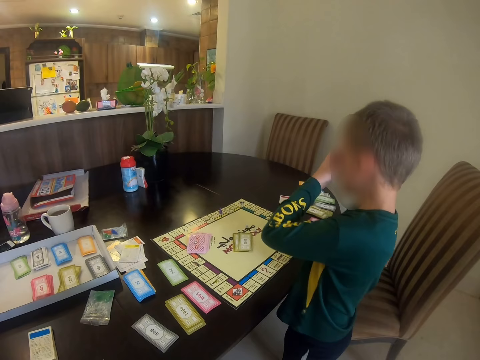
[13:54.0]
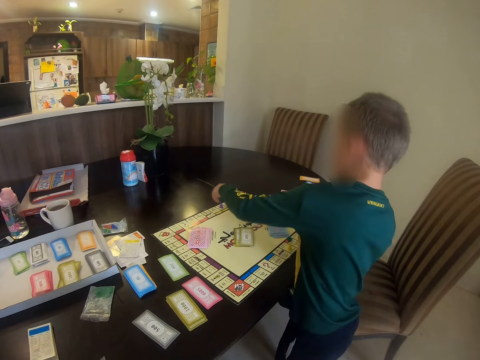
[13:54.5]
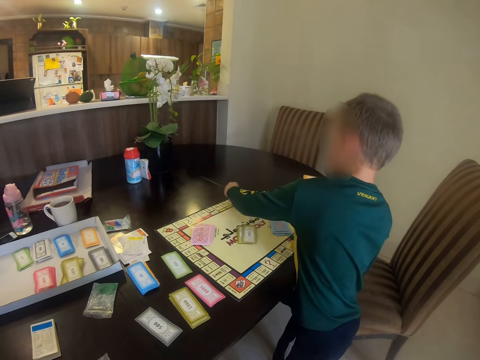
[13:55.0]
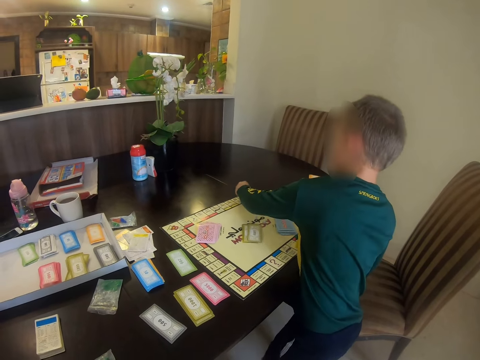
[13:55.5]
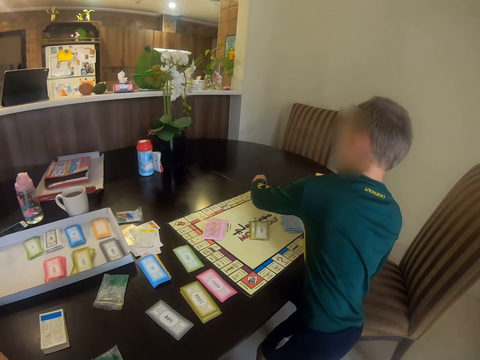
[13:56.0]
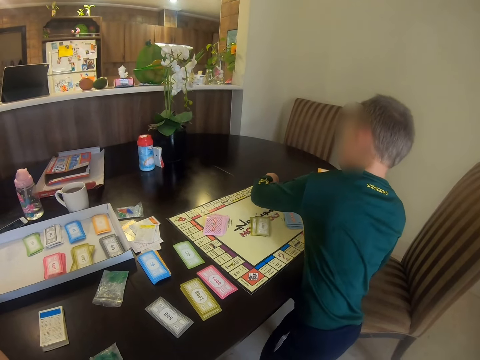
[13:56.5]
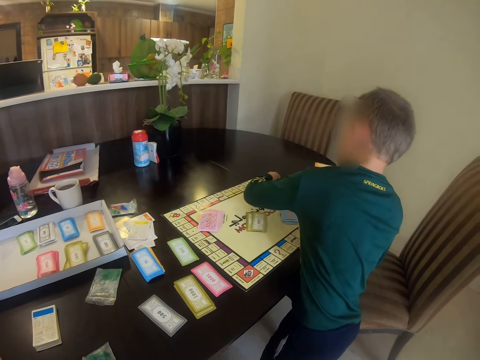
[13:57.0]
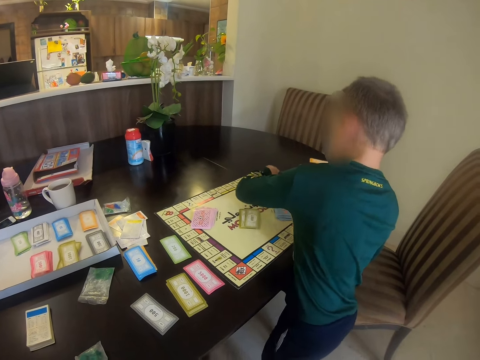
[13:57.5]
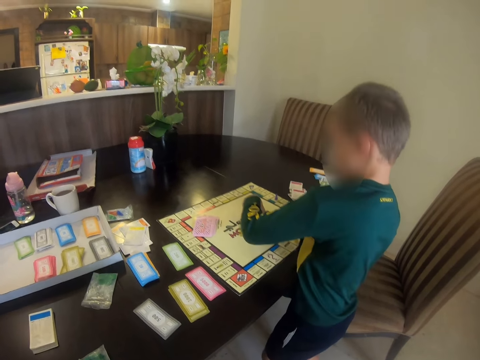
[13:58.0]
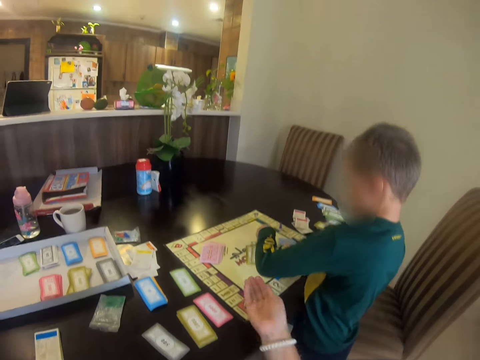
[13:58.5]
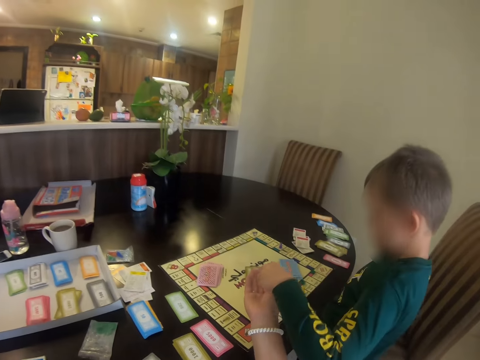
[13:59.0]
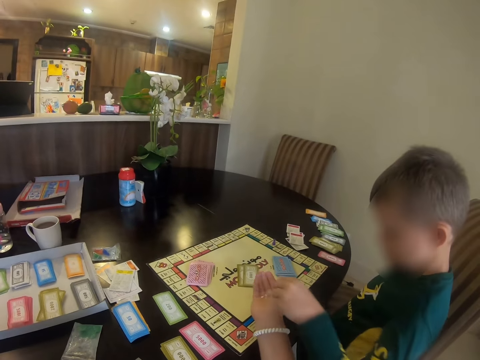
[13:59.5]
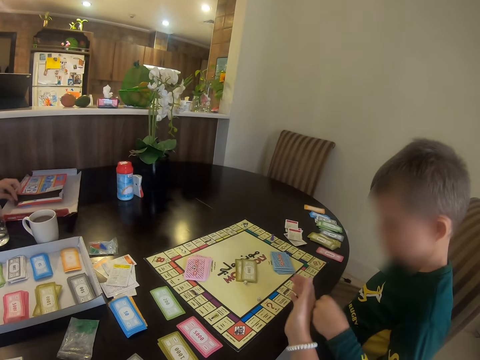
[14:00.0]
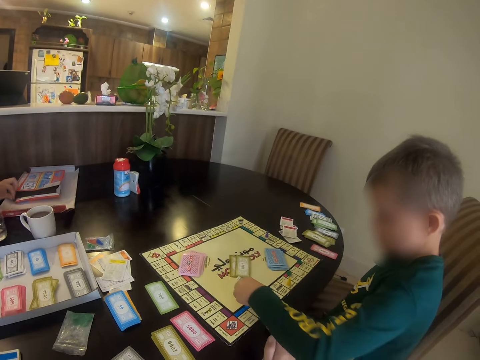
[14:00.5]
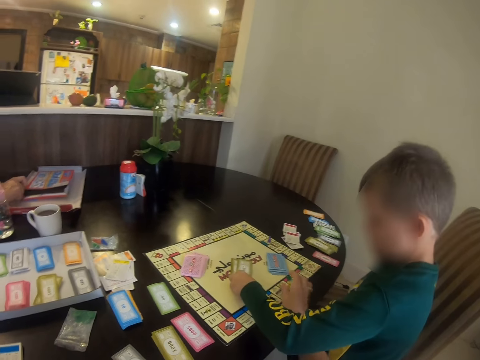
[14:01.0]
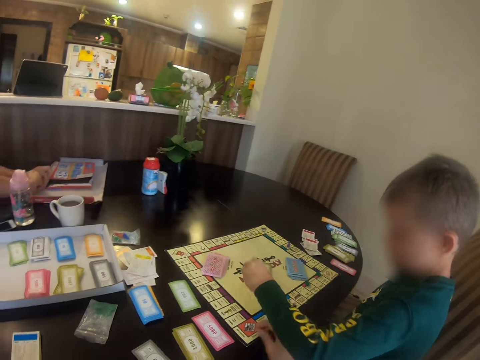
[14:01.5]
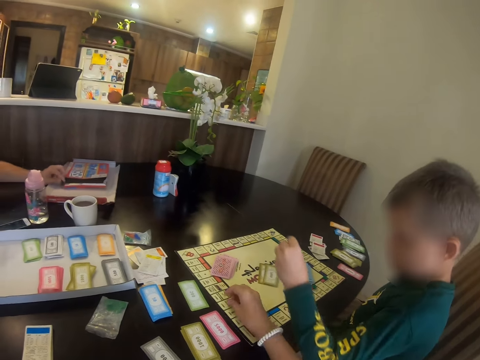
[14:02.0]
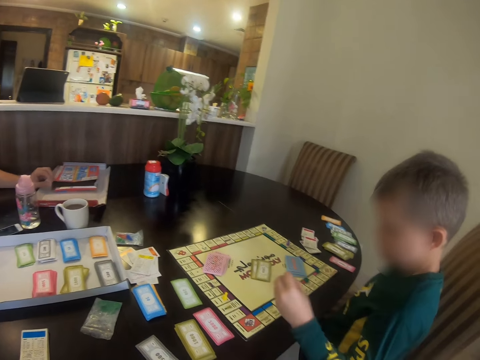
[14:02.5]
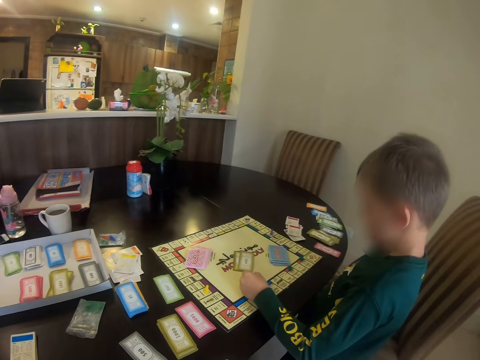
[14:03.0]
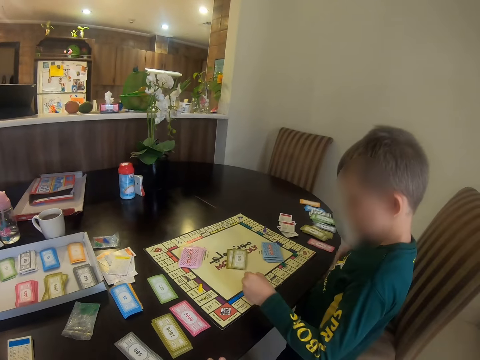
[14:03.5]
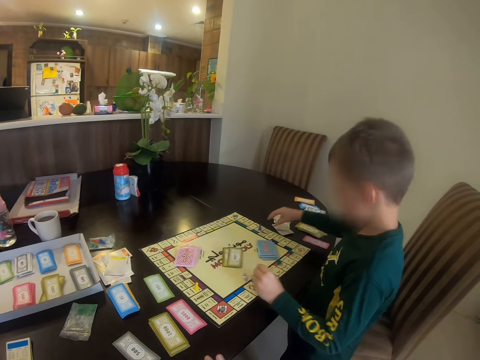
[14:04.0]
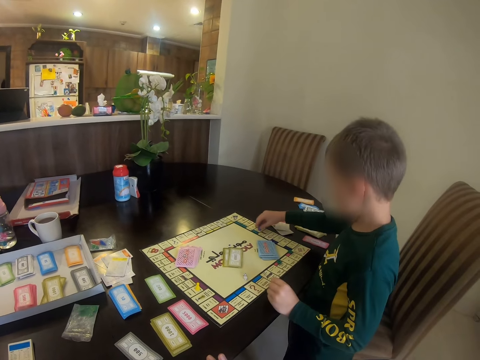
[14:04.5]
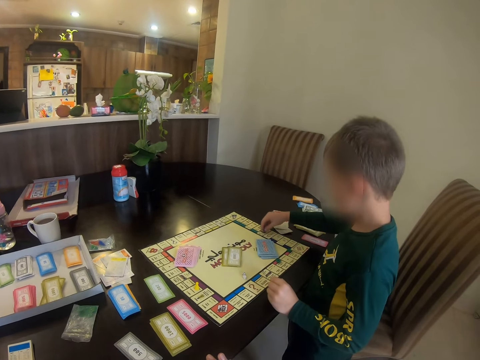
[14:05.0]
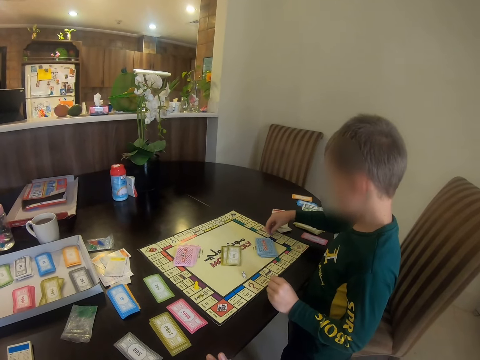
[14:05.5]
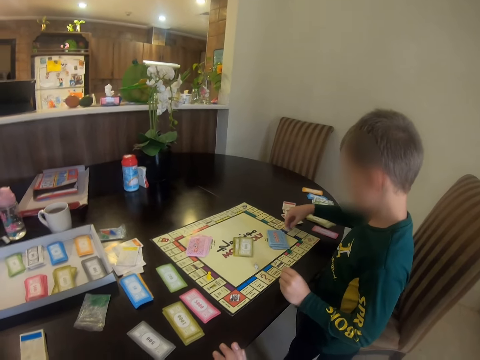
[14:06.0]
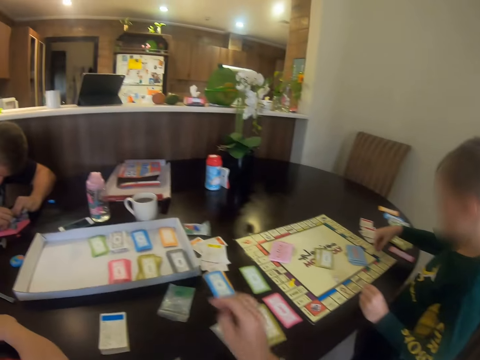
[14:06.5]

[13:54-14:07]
The child moves the meeple in the board and gives the meeple to the camera wearer. The camera wearer throws something. They move the meeple in the board. The child moves the meeple in the board.

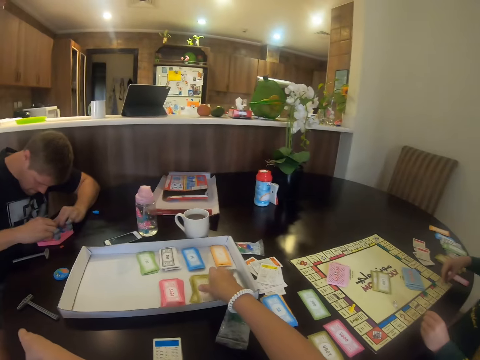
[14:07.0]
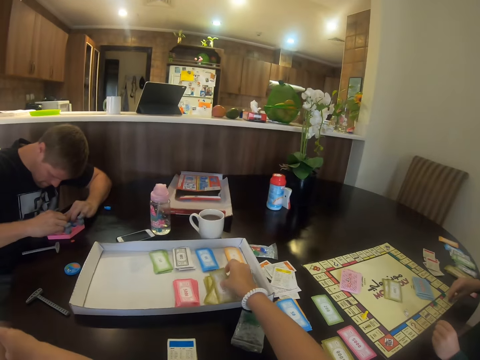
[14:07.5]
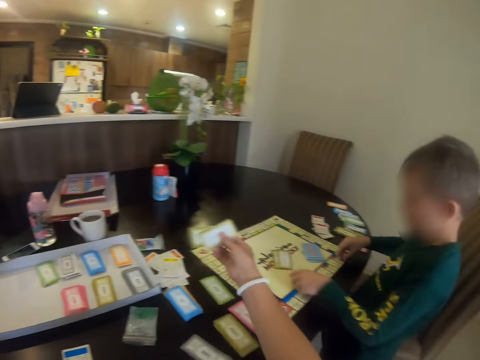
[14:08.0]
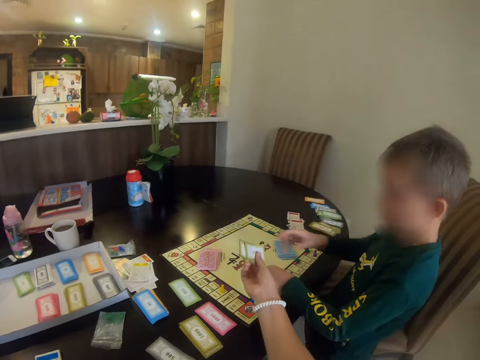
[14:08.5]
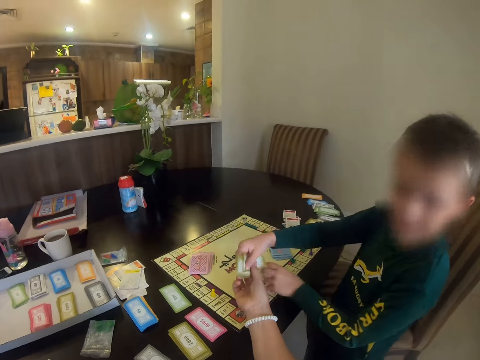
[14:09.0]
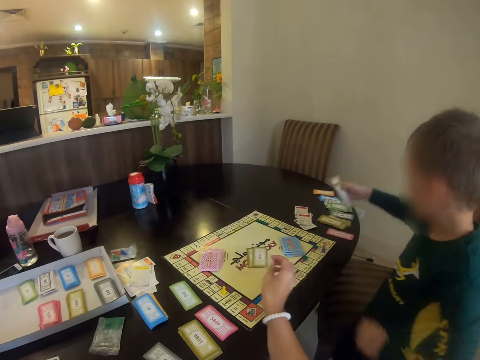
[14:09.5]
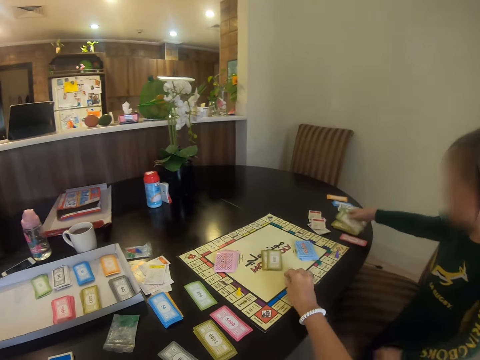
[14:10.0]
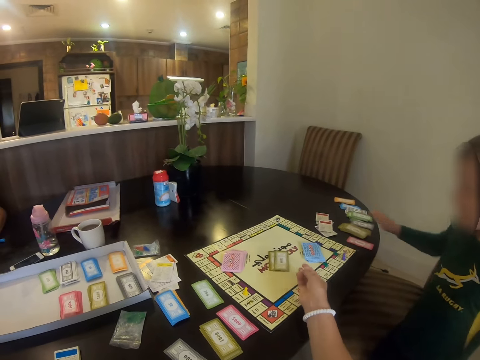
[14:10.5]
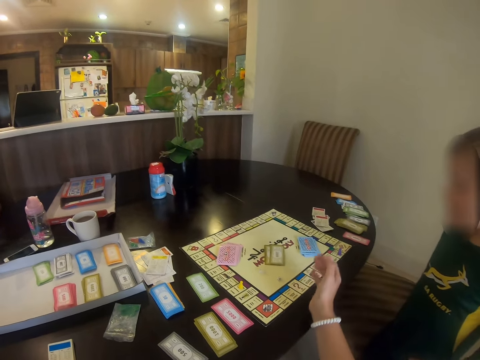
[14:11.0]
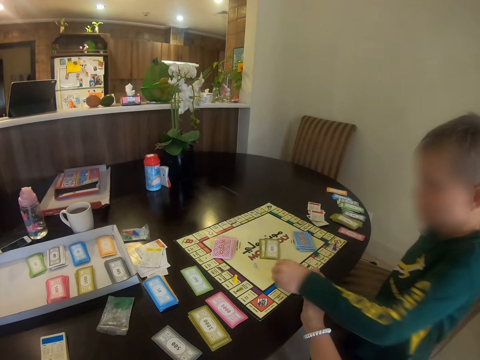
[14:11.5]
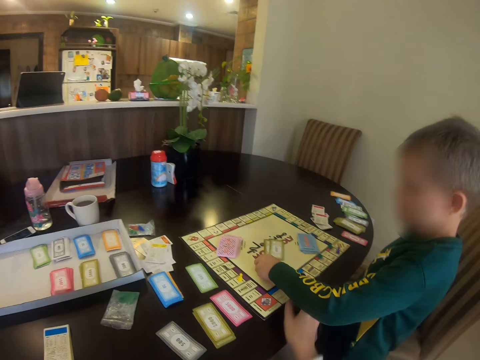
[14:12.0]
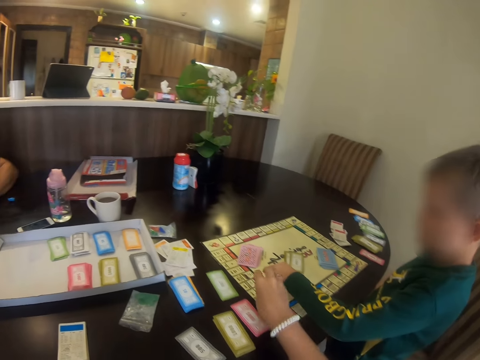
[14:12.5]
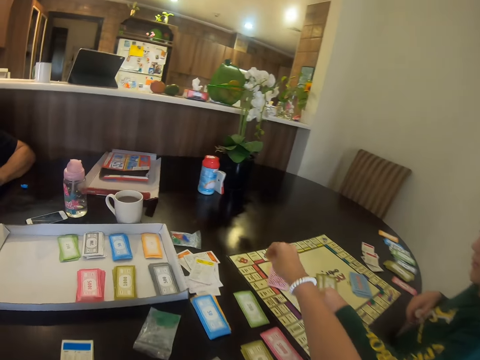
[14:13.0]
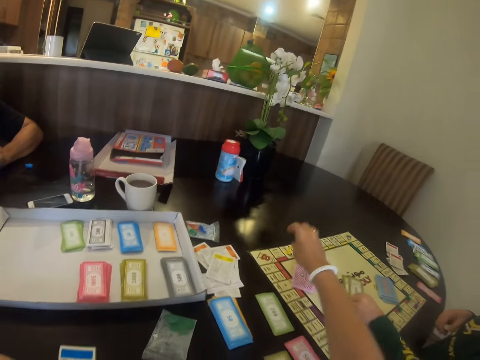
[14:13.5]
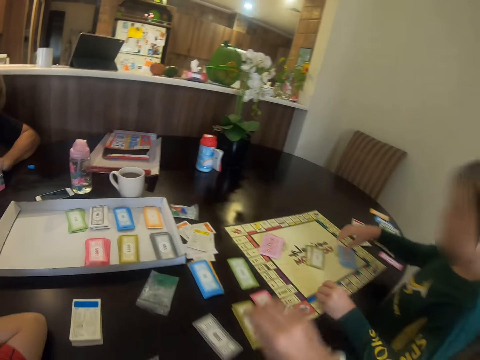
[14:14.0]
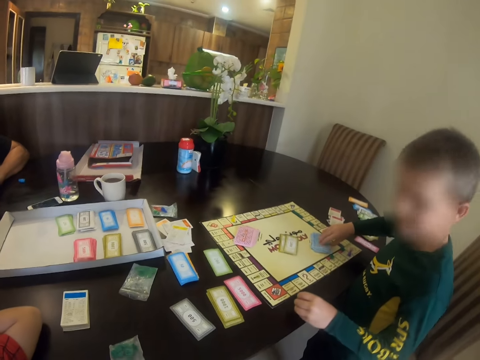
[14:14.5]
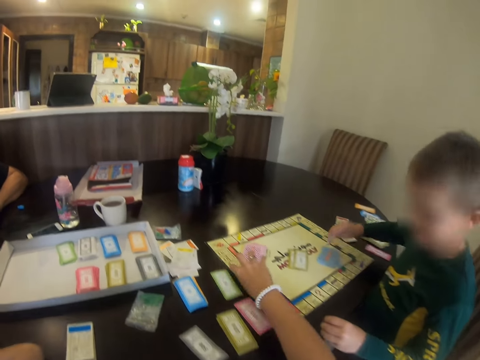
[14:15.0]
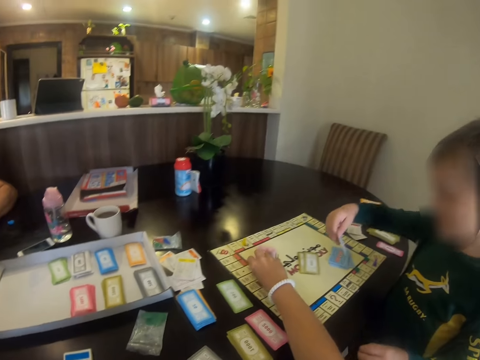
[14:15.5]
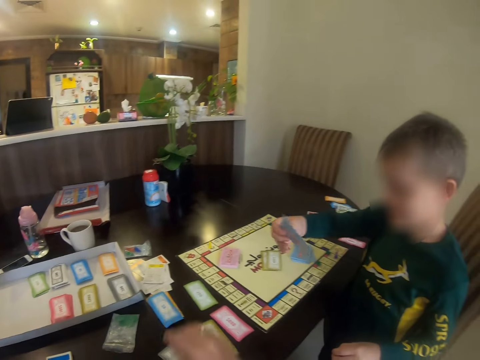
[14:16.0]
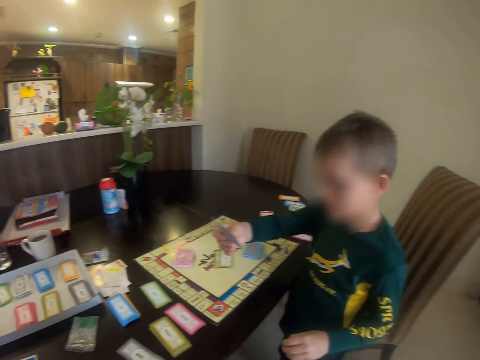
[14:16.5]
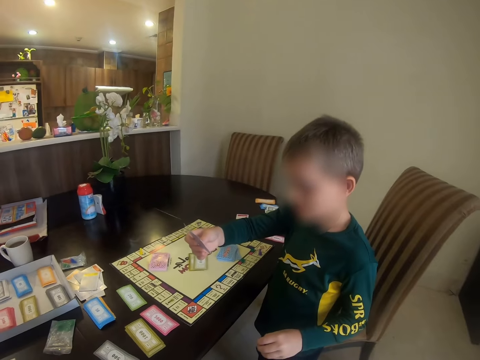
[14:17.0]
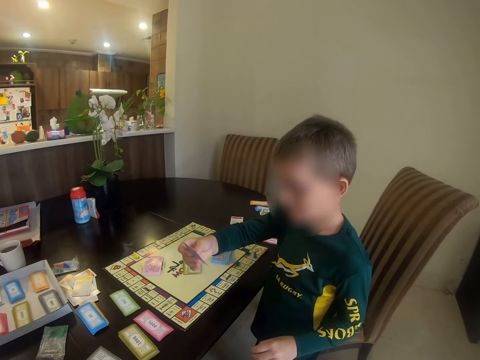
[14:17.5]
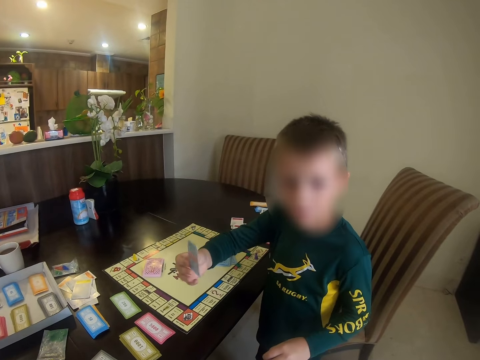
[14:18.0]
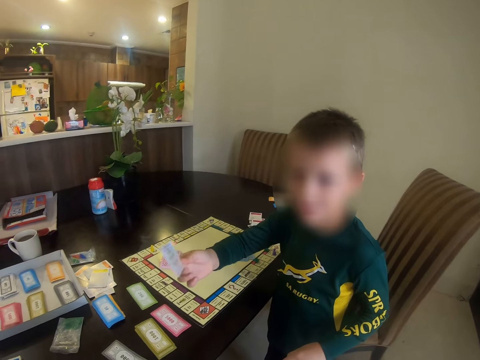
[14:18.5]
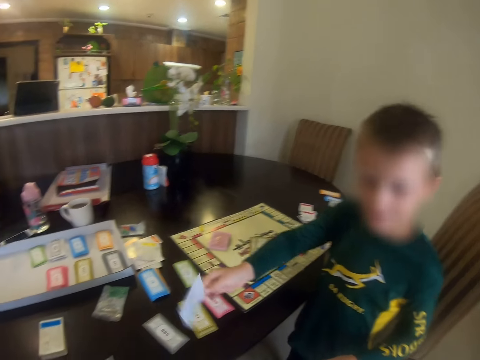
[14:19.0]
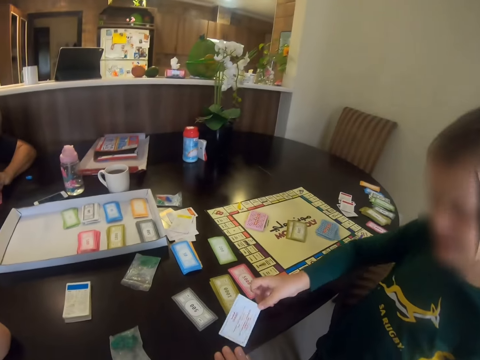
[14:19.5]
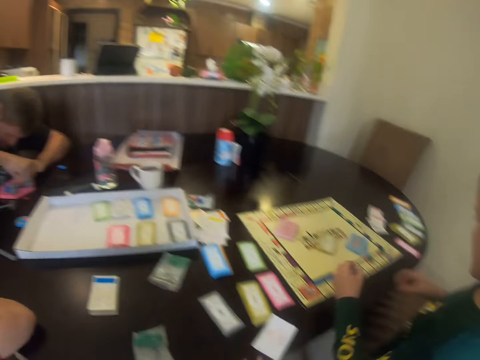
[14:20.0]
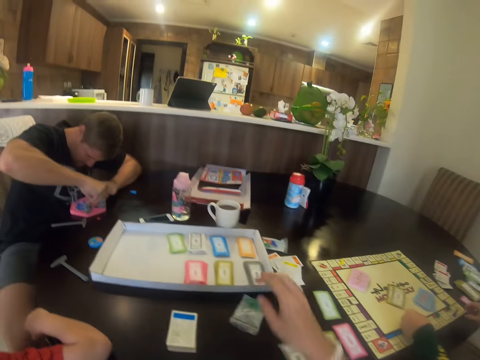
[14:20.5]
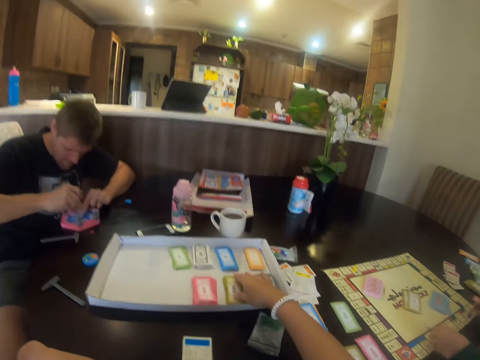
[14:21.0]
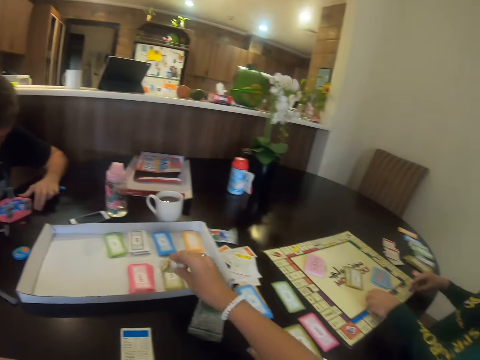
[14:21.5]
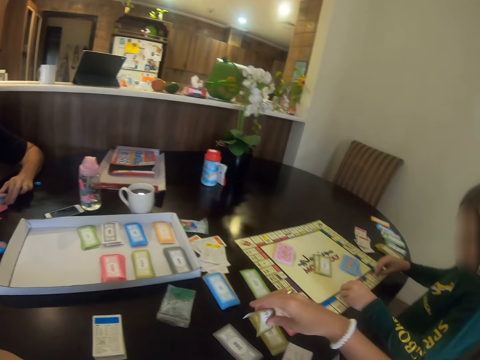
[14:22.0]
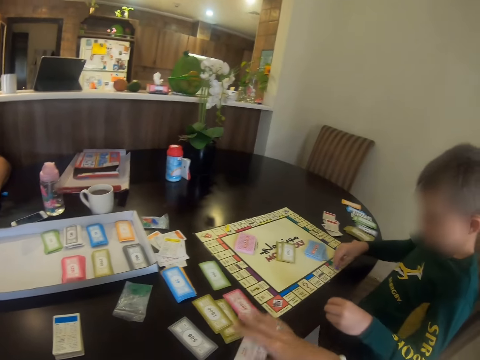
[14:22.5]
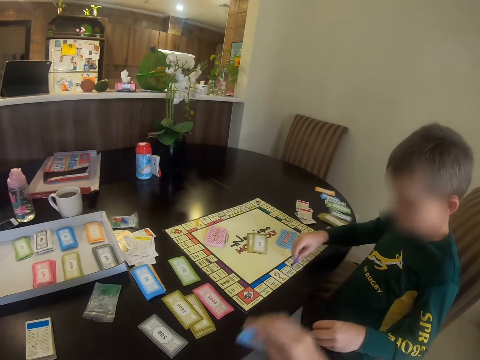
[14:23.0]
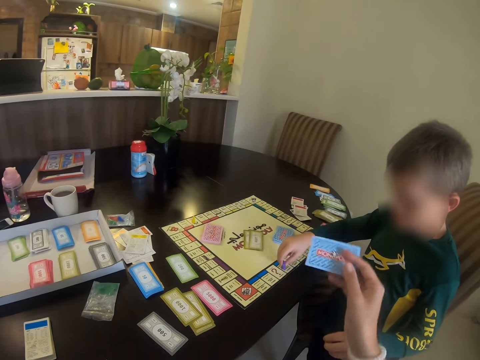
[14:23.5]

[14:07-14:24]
The camera wearer picks the card. A child takes cards from the camera wearer. The camera wearer hands the card to the child. The child puts the cards. The camera wearer throws something on the chart. They put the meeple in the board. The child picks a card. The camera wearer moves the meeple in the board. The child picks a card. The camera wearer picks the card from the board. The child puts the card on the table. The camera wearer picks a card from the table. They put the card on the table.
